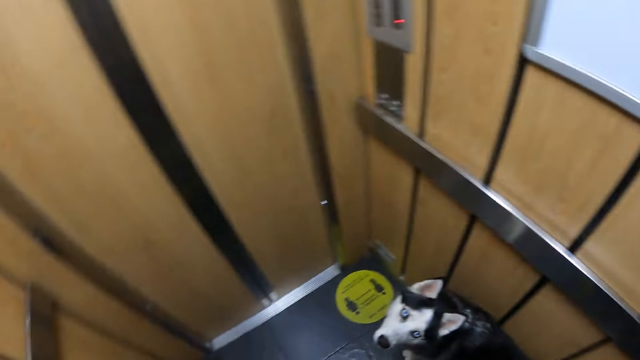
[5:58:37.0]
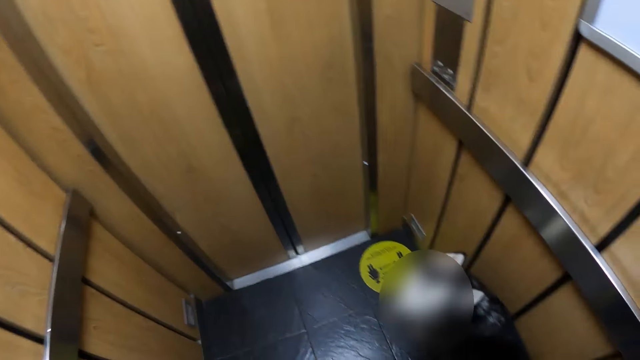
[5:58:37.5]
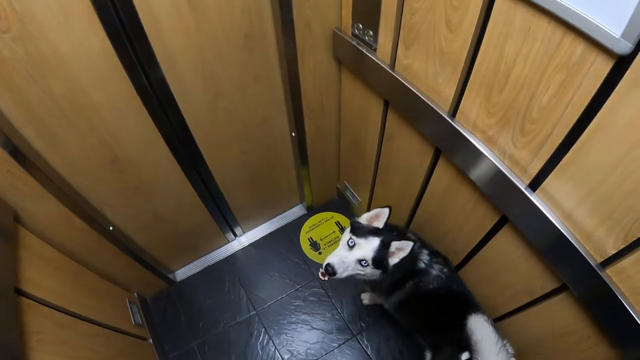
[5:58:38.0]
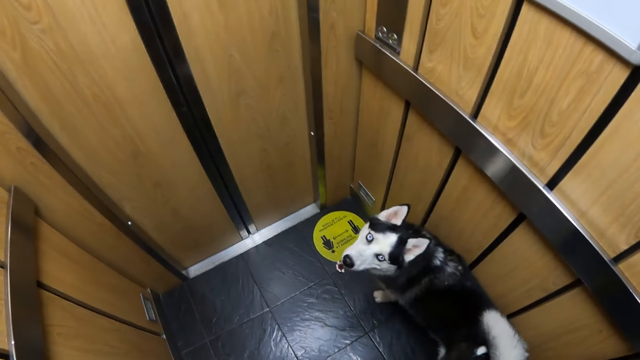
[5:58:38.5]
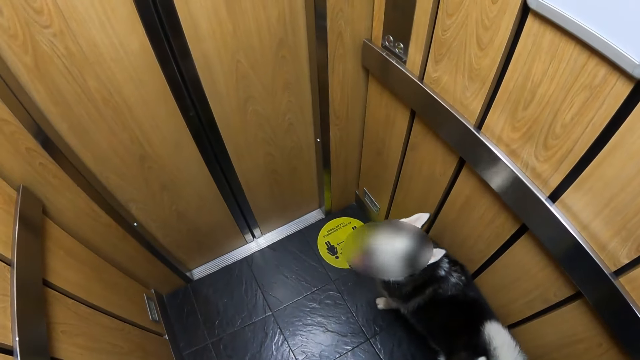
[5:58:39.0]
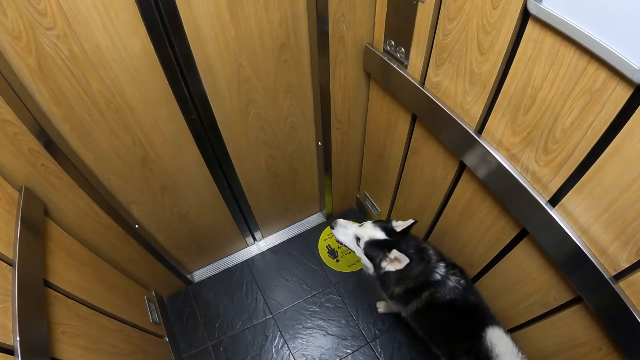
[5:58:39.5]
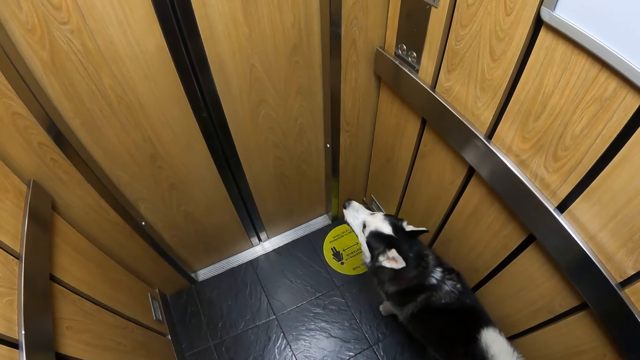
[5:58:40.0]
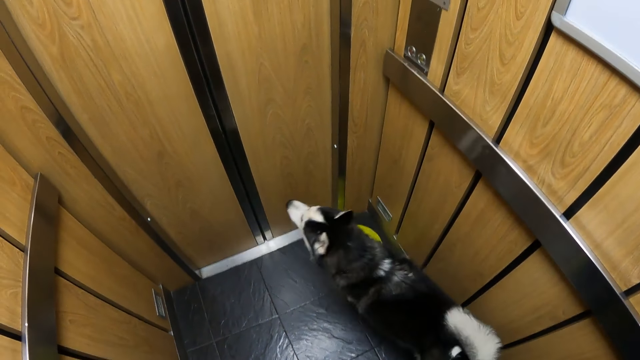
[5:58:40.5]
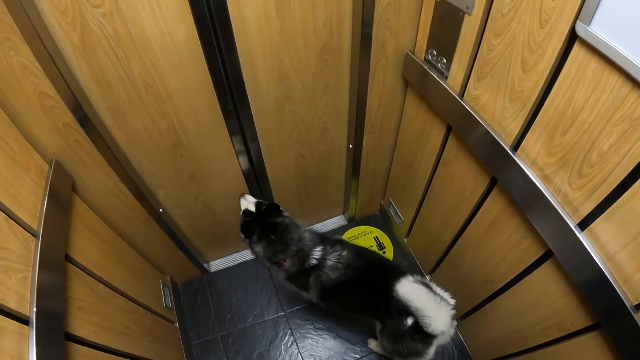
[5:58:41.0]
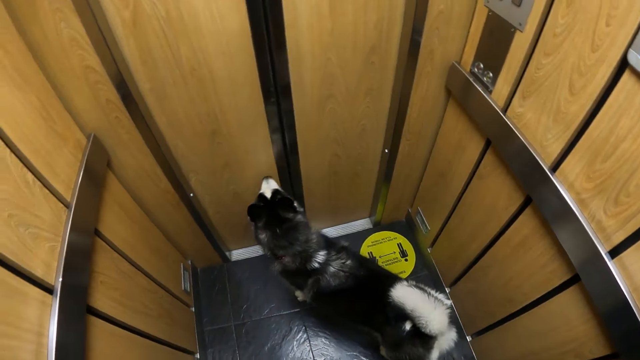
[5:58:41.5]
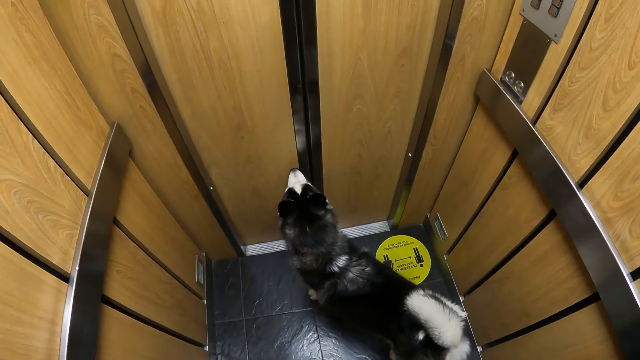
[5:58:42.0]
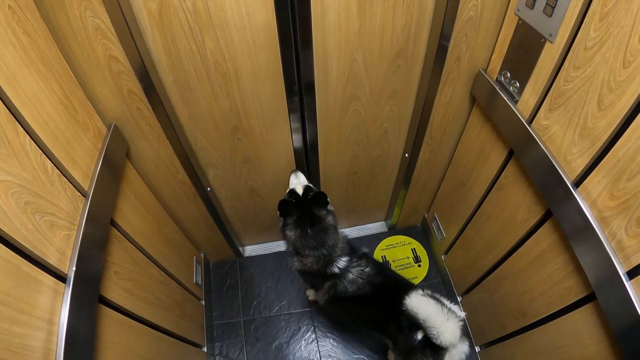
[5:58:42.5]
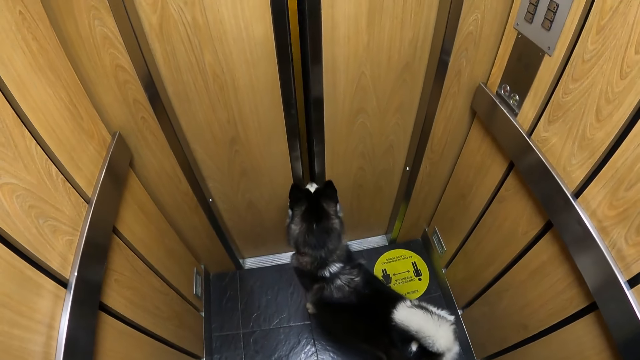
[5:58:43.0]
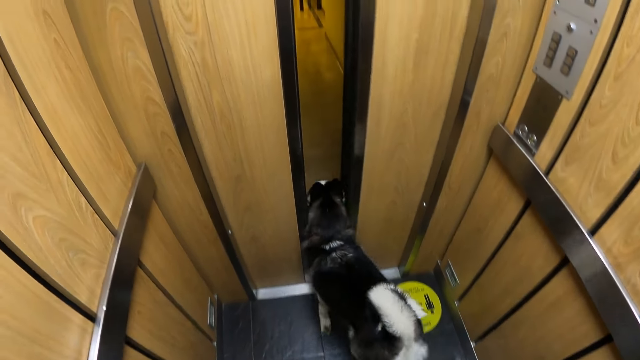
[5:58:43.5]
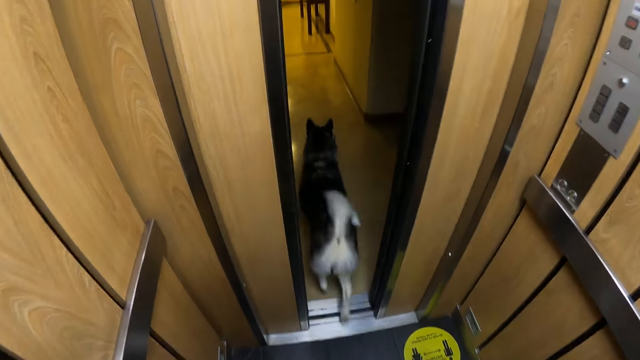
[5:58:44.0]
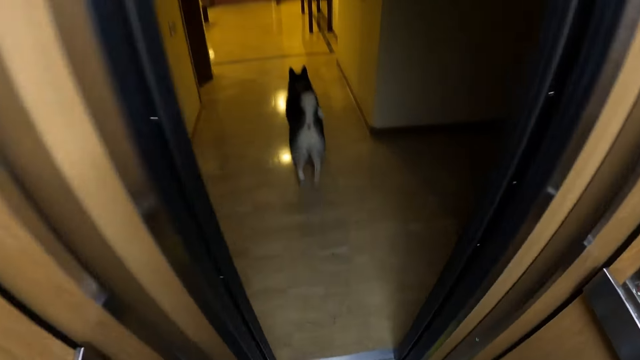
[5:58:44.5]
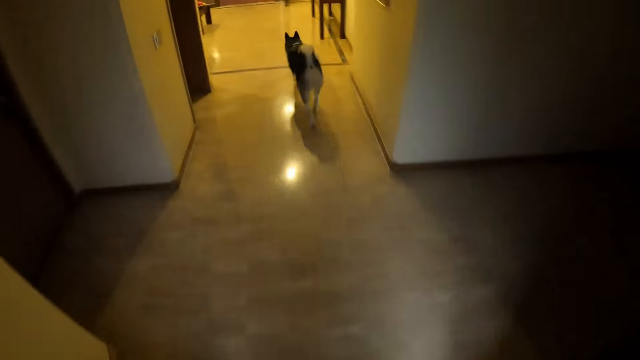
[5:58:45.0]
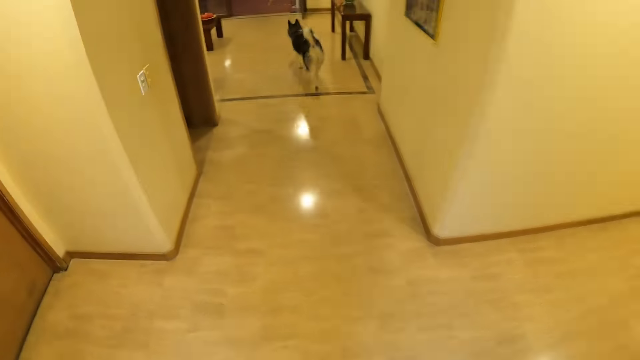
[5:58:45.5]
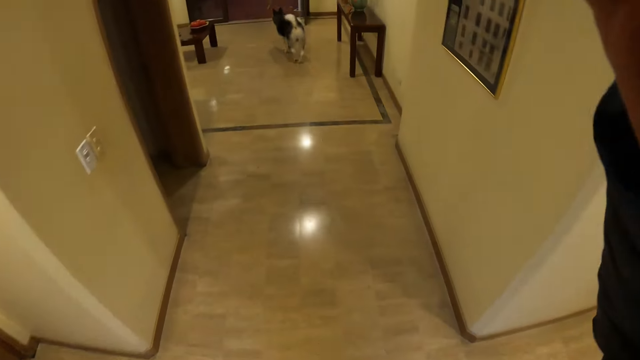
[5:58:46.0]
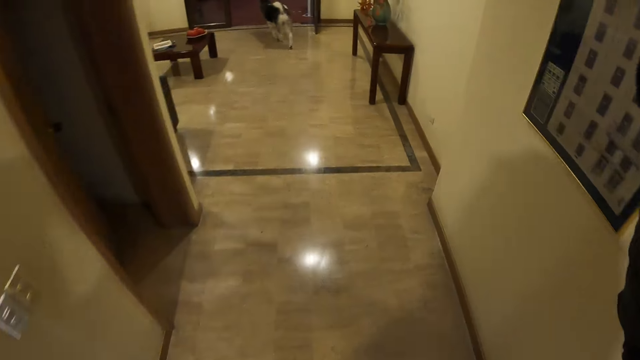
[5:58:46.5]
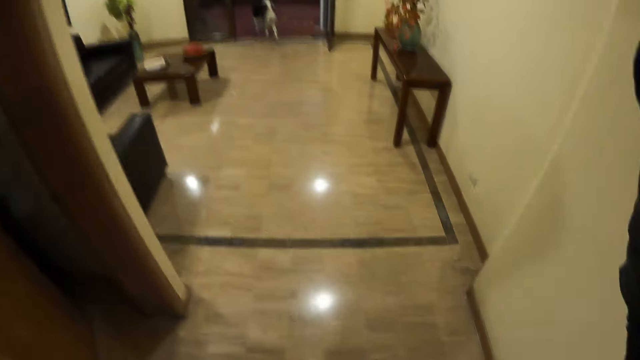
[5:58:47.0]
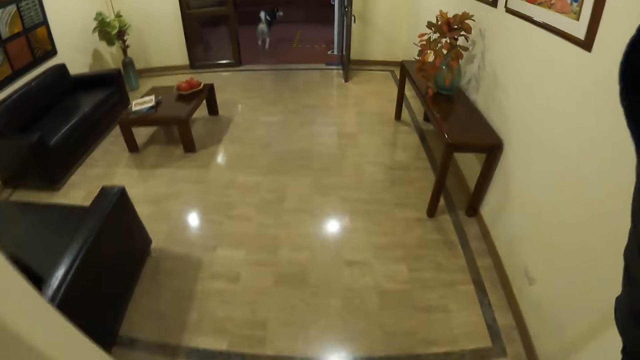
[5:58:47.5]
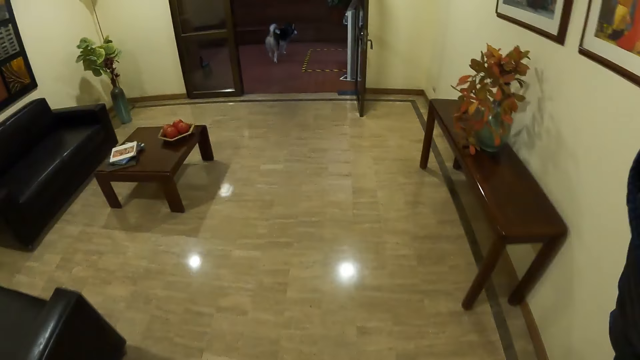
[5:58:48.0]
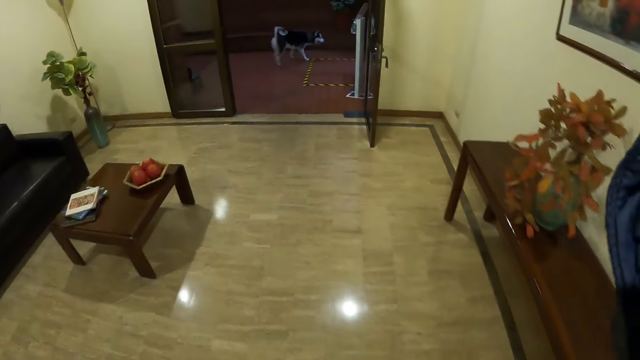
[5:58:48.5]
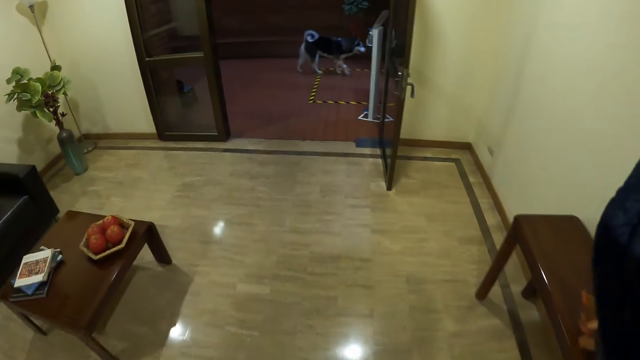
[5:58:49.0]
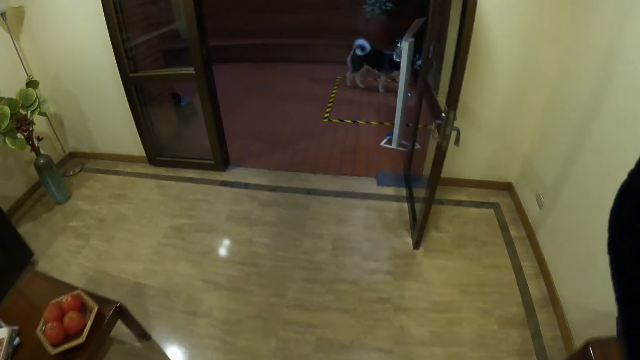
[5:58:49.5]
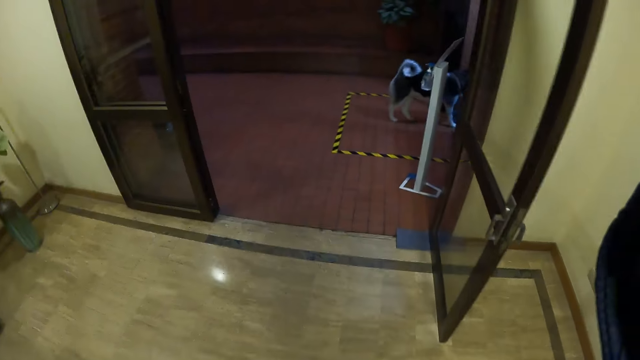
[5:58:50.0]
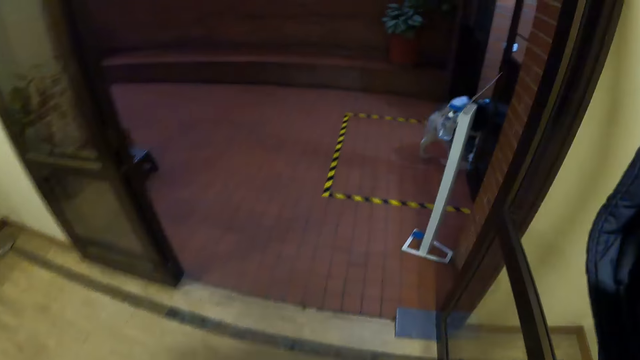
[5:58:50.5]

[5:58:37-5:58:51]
The camera wearer looks at the dog. They walk out of the lift with the dog. They adjust the camera.

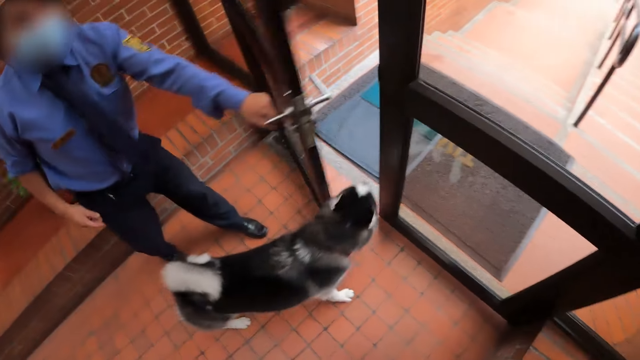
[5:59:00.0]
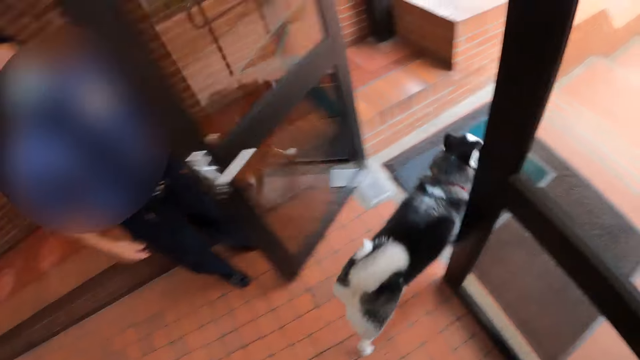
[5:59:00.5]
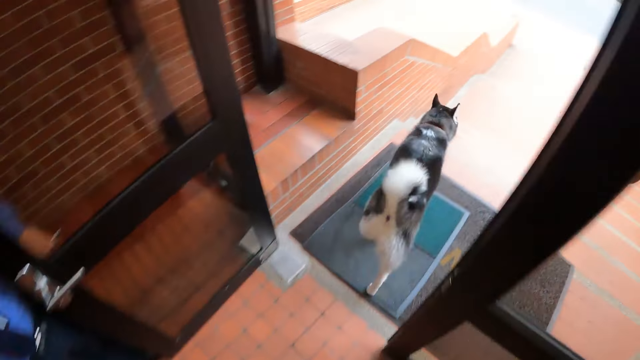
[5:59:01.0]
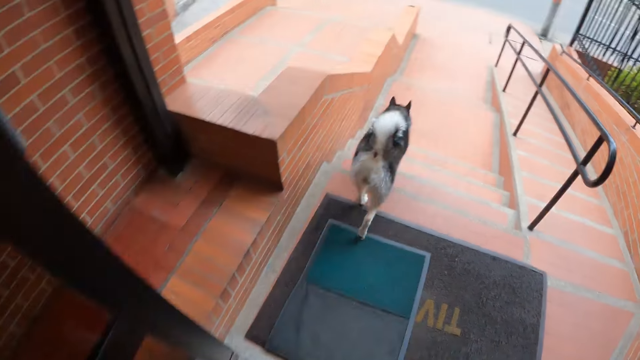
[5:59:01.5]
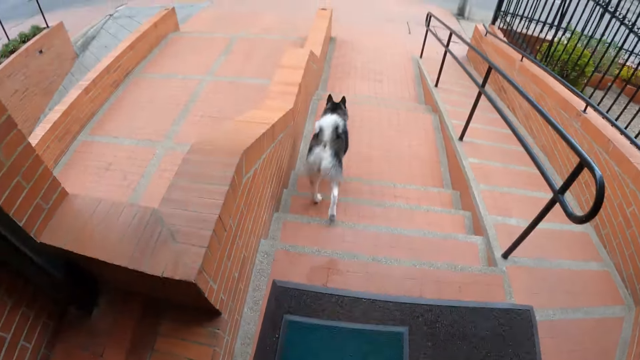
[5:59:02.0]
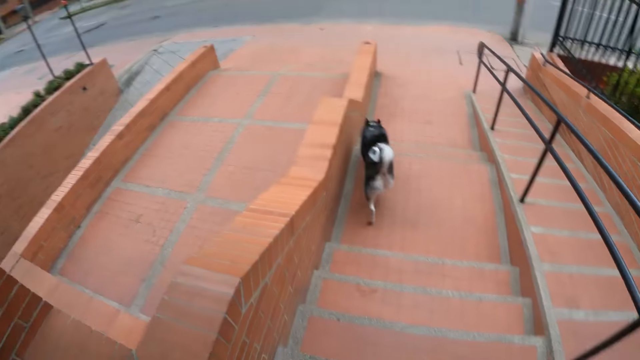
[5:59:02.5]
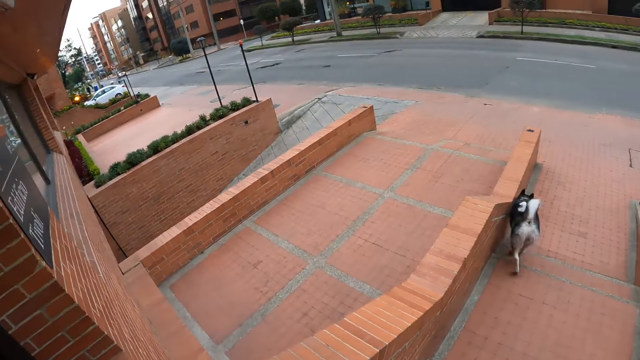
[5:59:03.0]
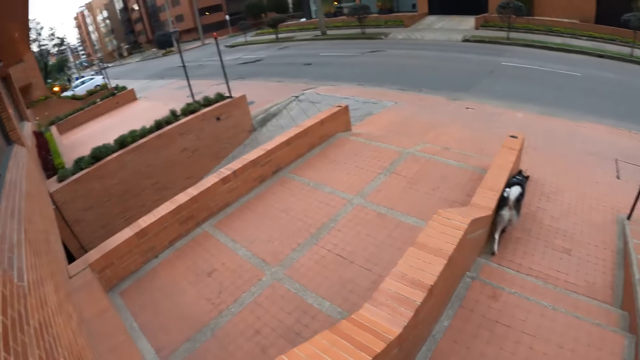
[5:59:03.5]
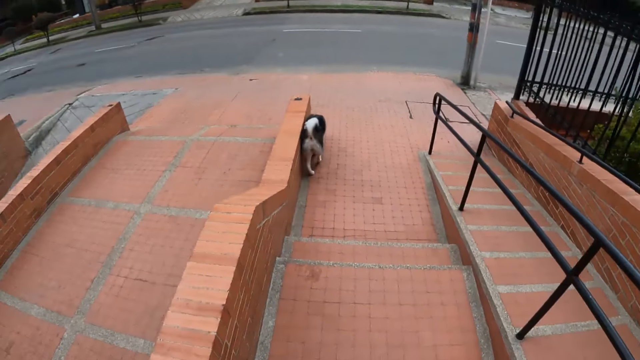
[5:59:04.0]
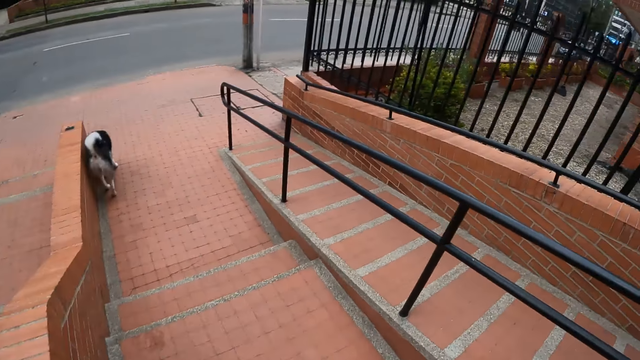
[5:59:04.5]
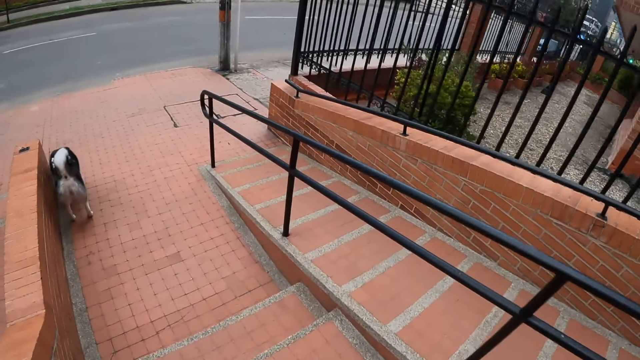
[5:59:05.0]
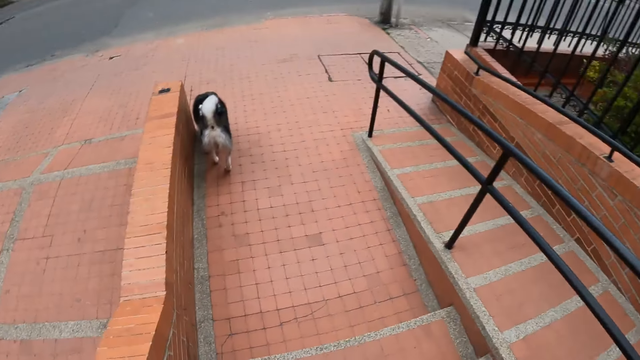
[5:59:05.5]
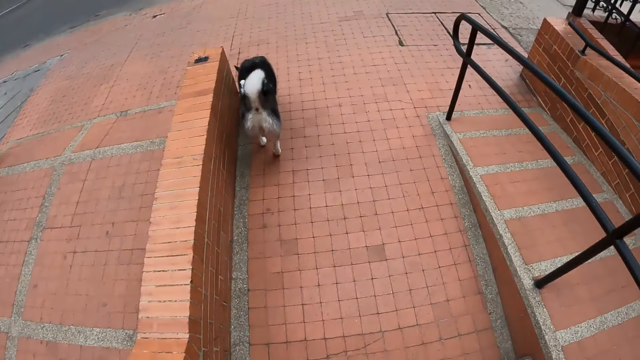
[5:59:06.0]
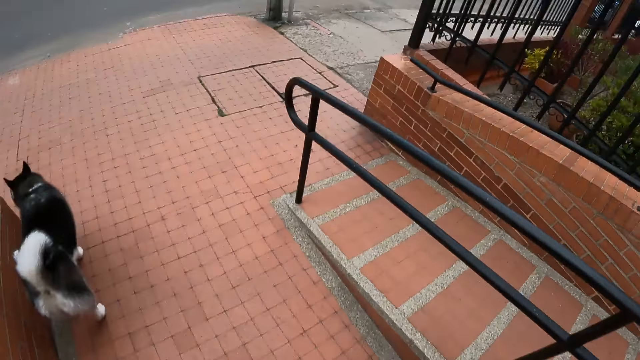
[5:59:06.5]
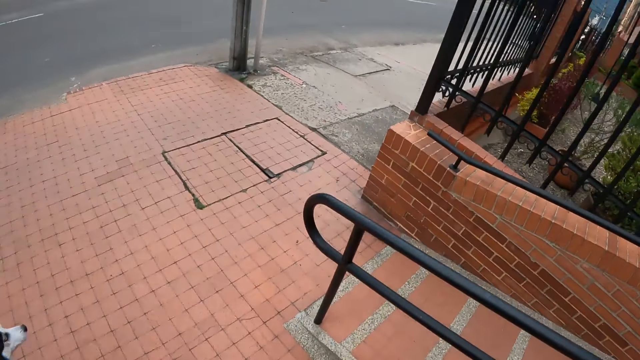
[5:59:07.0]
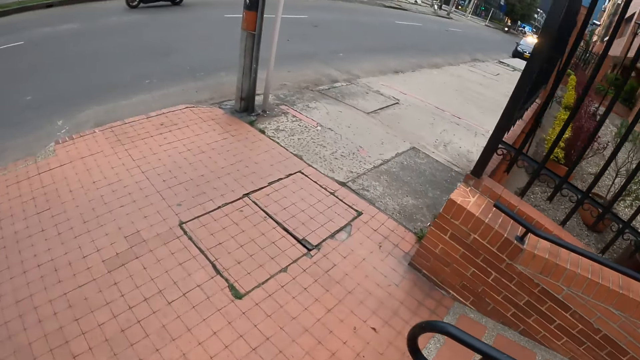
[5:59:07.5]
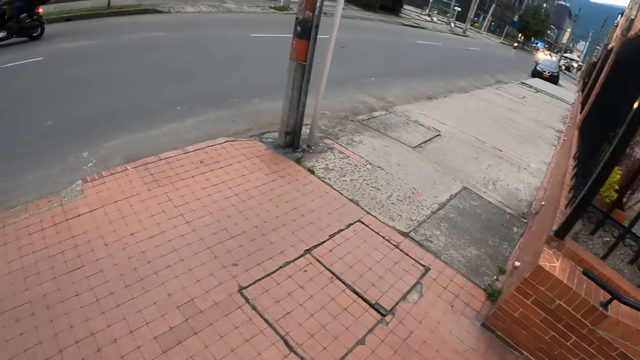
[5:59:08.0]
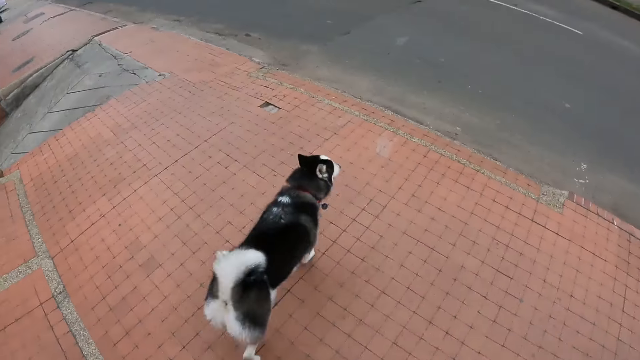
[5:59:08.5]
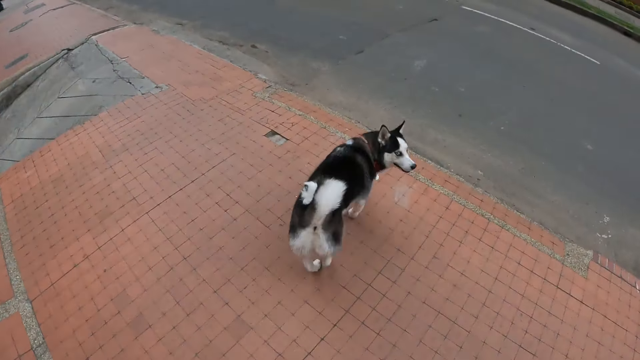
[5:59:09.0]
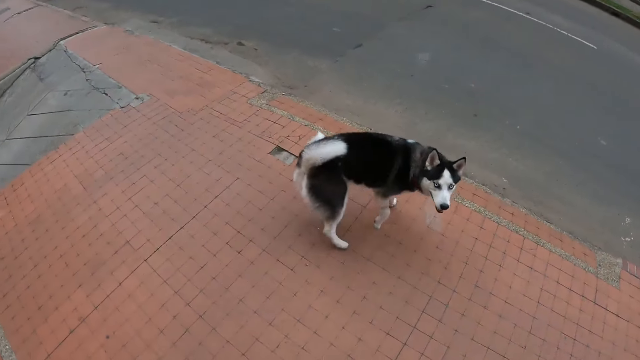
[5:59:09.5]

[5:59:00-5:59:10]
A man opens a door of the building with his left hand. The camera wearer opens the door. They walk out of the building with the dog. They look around the road.
